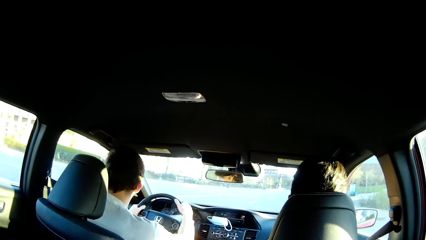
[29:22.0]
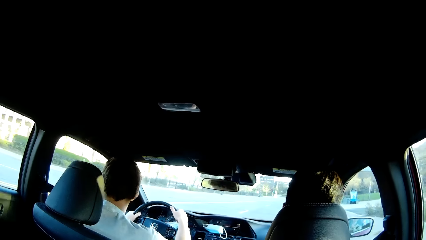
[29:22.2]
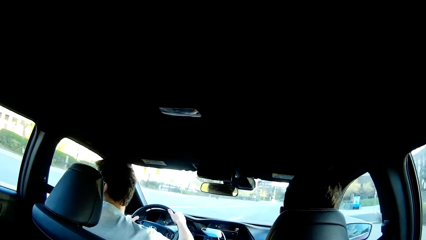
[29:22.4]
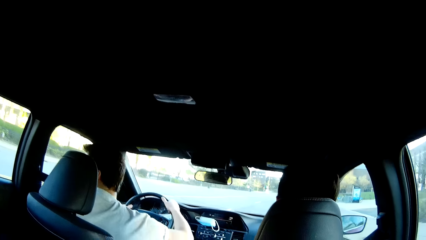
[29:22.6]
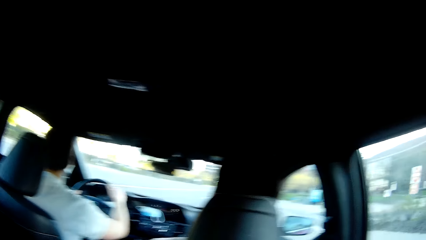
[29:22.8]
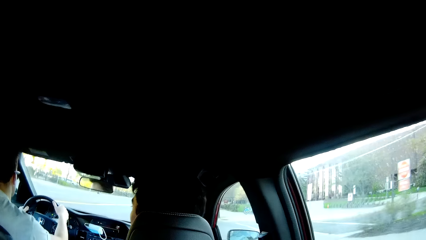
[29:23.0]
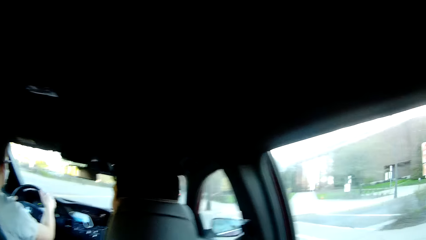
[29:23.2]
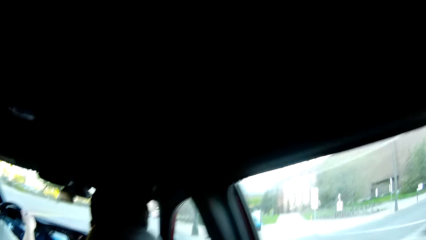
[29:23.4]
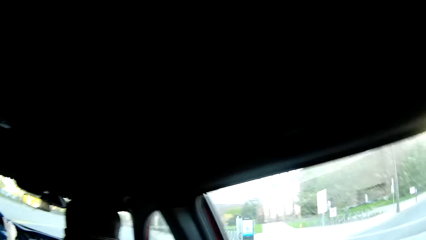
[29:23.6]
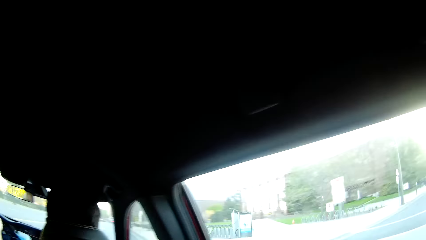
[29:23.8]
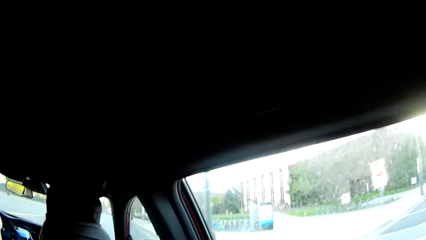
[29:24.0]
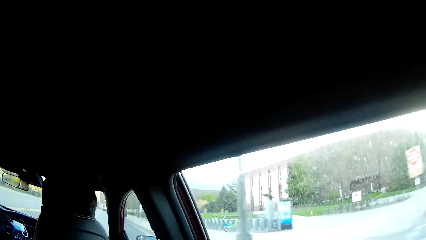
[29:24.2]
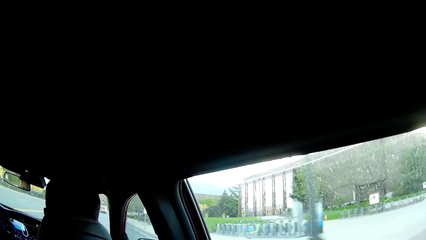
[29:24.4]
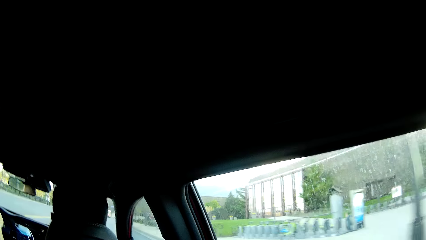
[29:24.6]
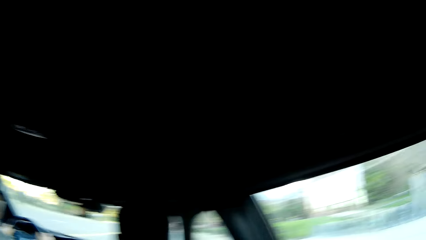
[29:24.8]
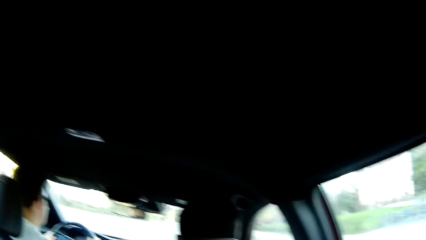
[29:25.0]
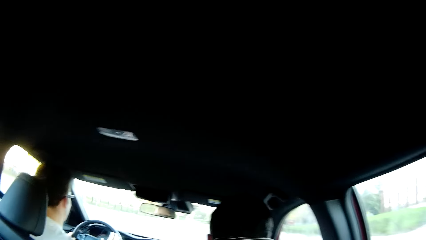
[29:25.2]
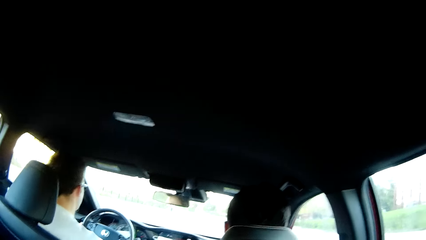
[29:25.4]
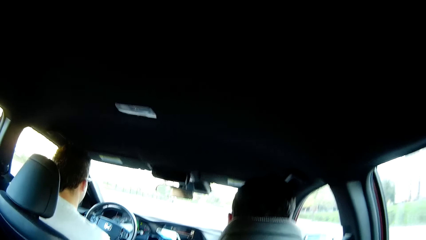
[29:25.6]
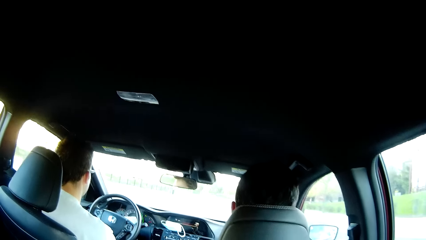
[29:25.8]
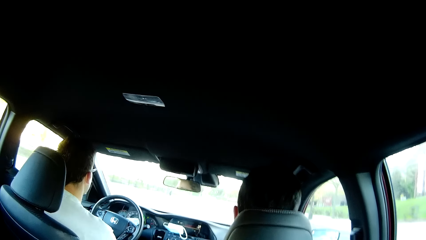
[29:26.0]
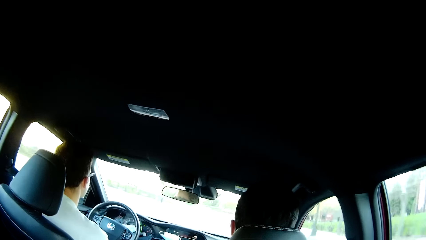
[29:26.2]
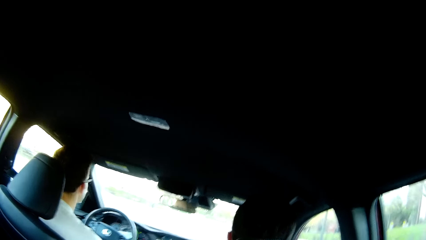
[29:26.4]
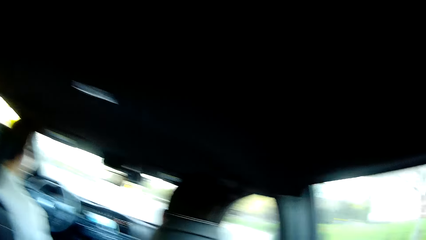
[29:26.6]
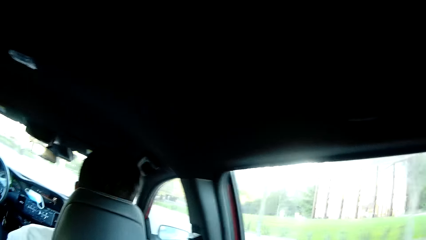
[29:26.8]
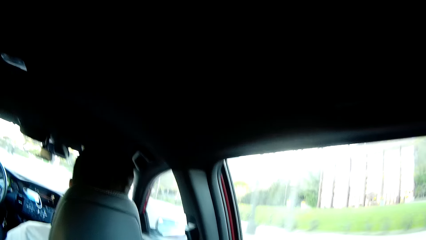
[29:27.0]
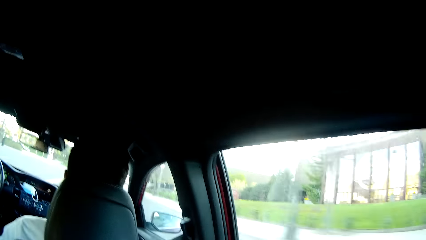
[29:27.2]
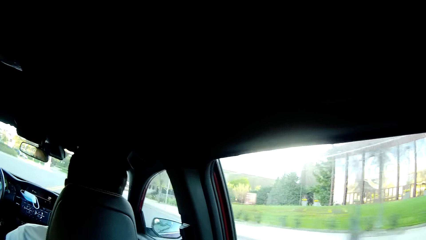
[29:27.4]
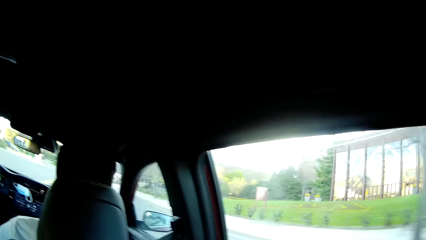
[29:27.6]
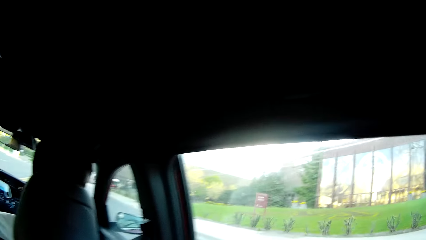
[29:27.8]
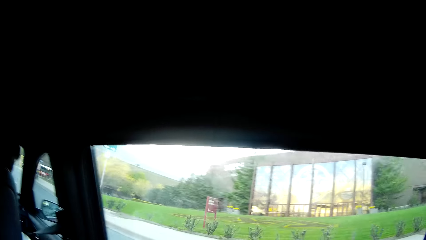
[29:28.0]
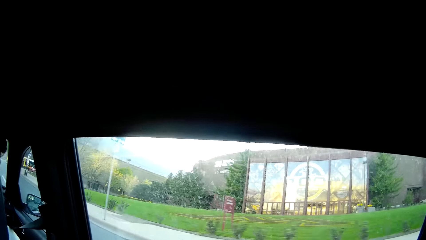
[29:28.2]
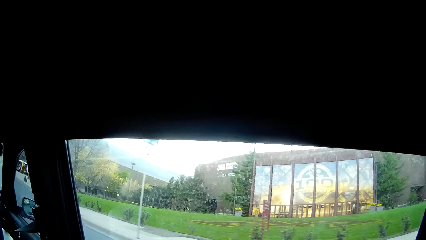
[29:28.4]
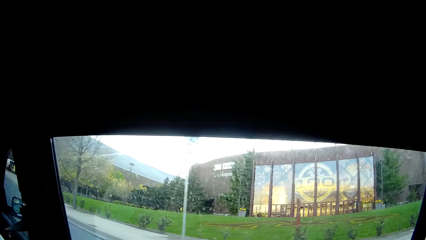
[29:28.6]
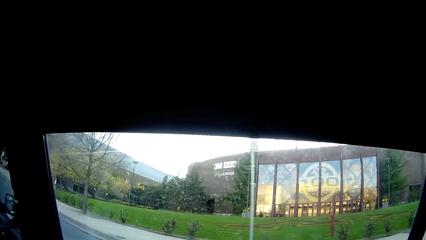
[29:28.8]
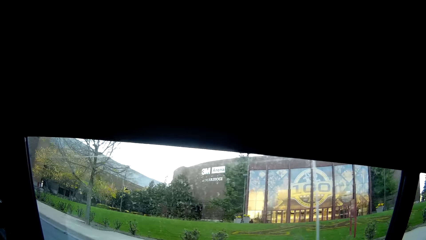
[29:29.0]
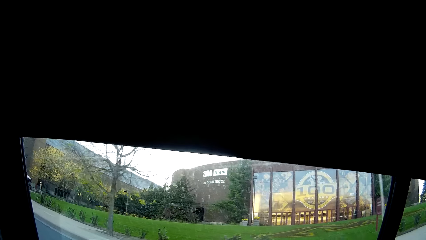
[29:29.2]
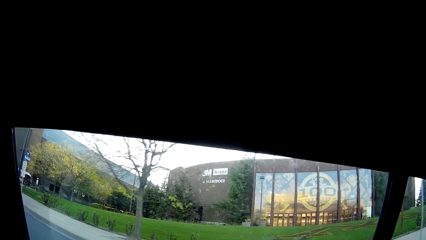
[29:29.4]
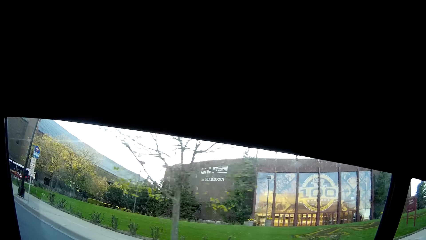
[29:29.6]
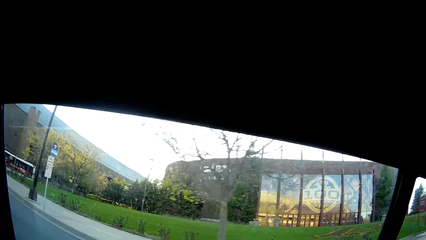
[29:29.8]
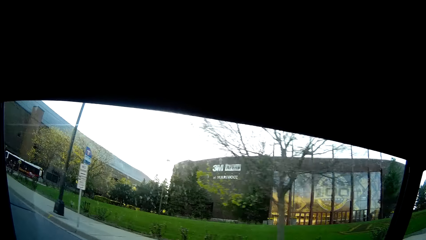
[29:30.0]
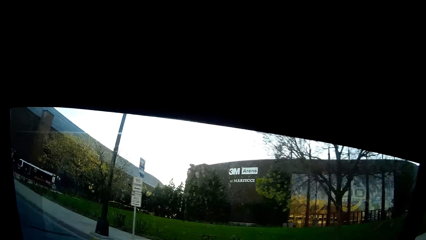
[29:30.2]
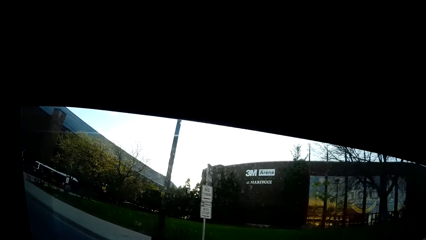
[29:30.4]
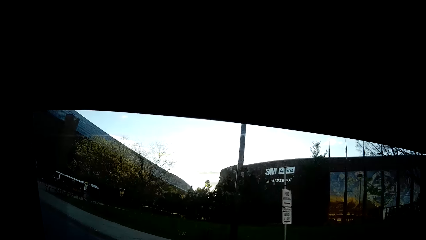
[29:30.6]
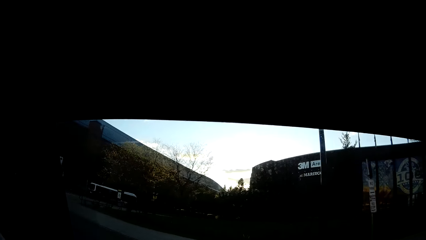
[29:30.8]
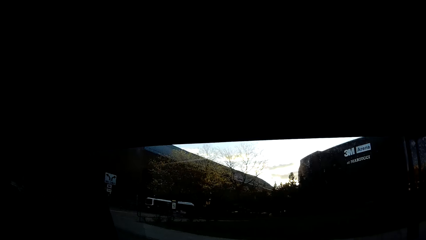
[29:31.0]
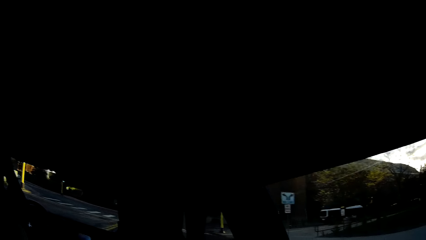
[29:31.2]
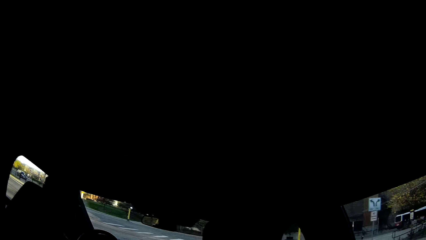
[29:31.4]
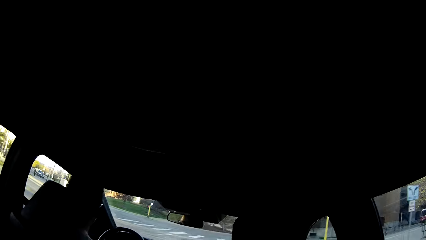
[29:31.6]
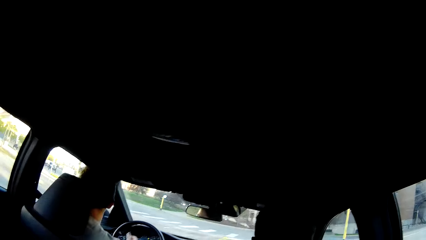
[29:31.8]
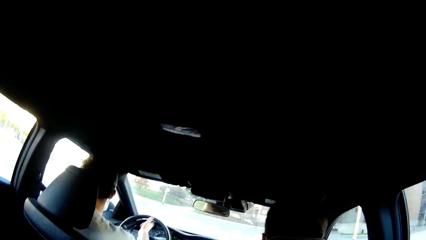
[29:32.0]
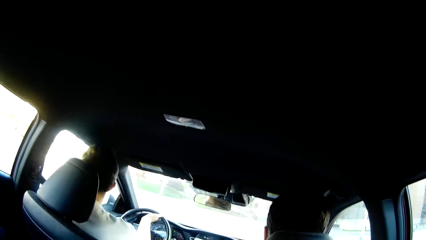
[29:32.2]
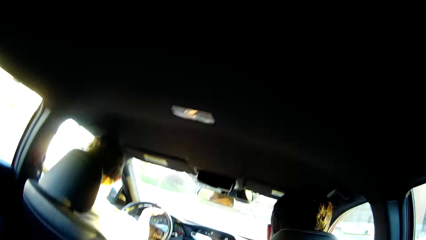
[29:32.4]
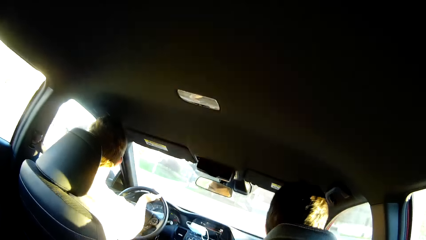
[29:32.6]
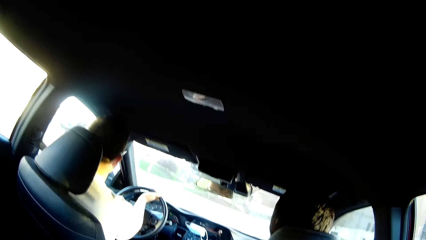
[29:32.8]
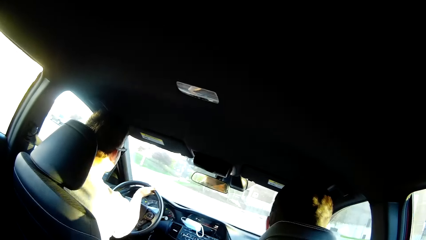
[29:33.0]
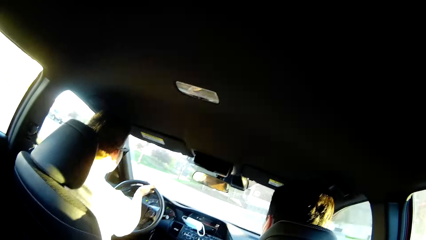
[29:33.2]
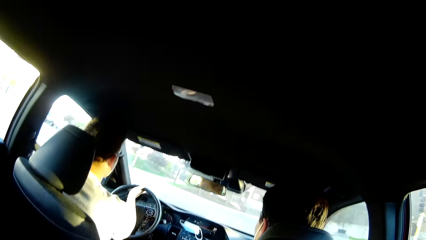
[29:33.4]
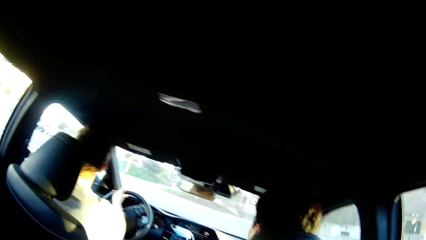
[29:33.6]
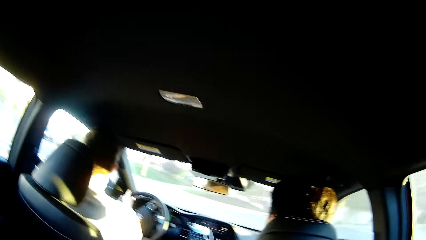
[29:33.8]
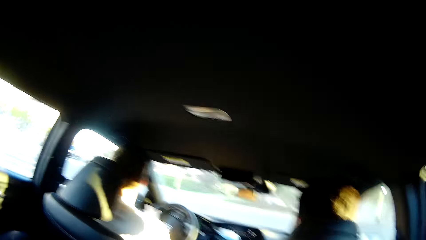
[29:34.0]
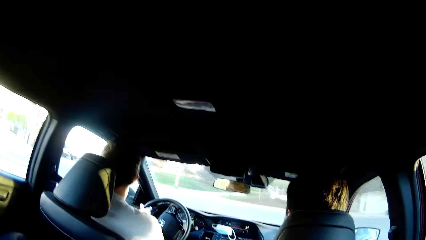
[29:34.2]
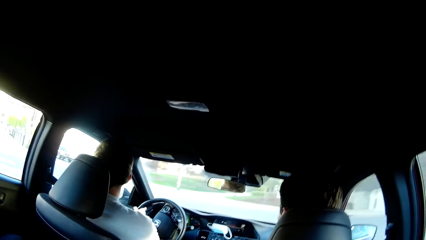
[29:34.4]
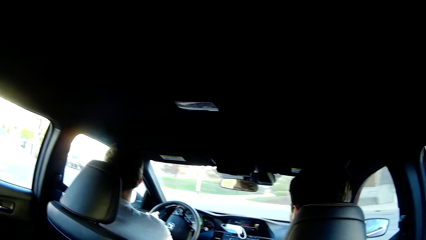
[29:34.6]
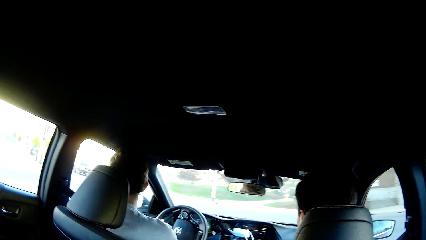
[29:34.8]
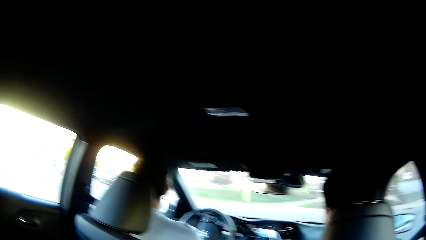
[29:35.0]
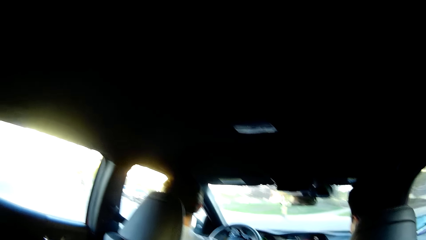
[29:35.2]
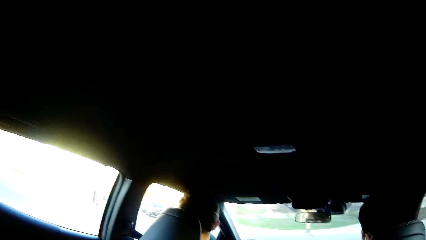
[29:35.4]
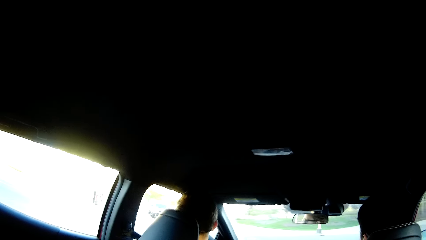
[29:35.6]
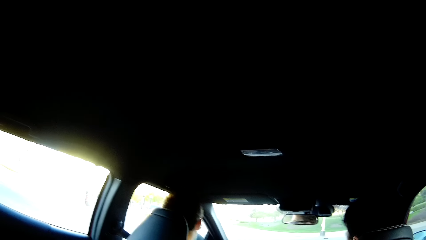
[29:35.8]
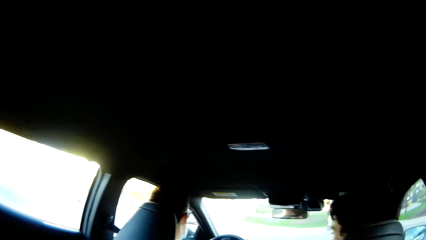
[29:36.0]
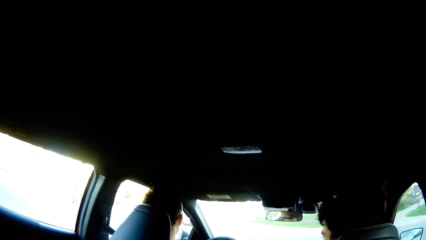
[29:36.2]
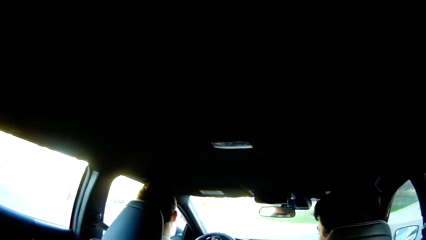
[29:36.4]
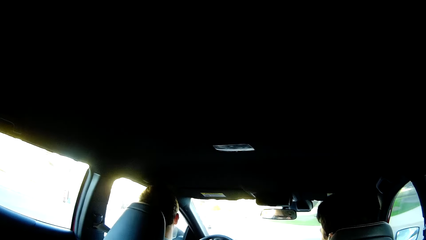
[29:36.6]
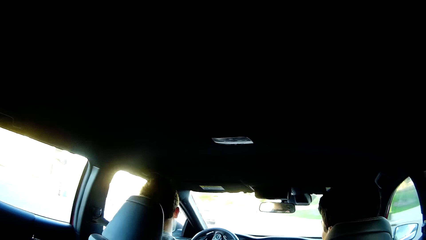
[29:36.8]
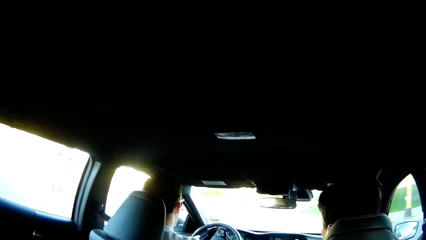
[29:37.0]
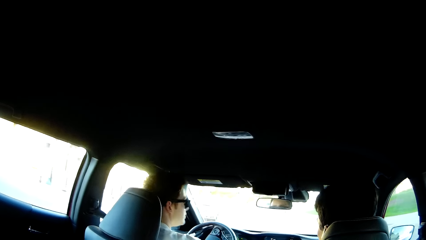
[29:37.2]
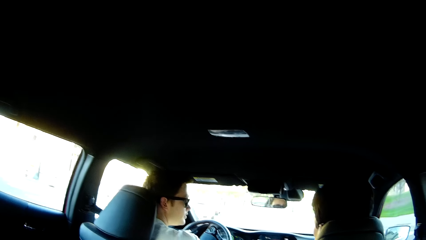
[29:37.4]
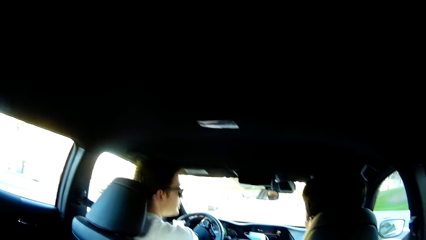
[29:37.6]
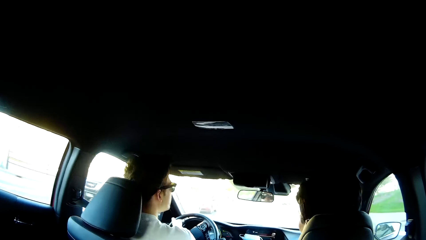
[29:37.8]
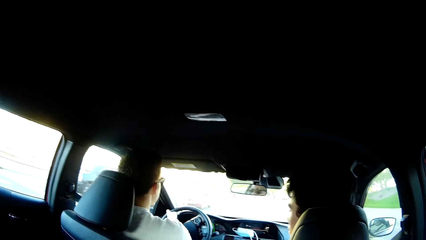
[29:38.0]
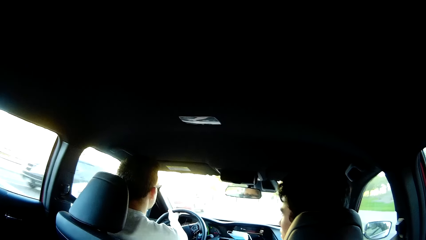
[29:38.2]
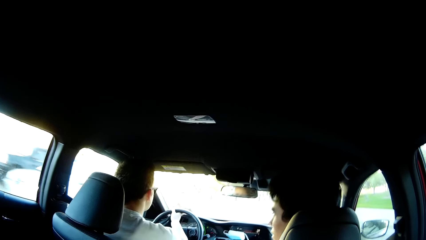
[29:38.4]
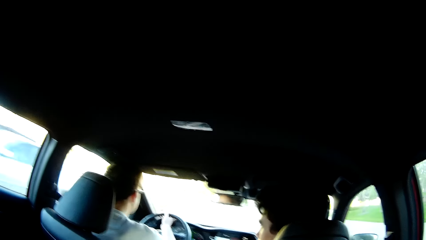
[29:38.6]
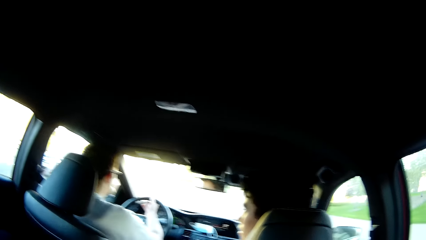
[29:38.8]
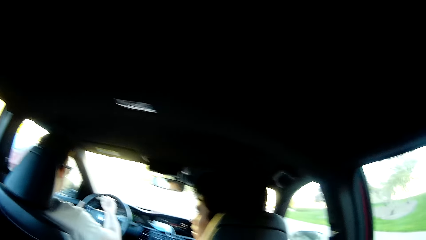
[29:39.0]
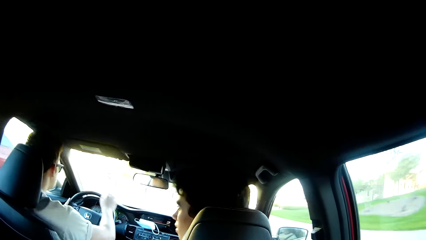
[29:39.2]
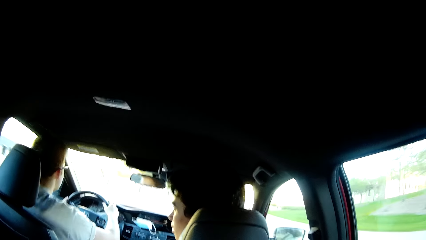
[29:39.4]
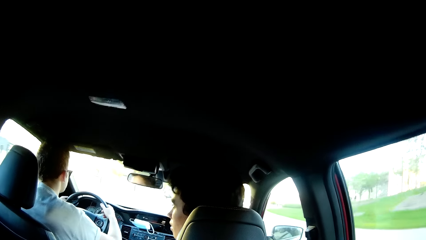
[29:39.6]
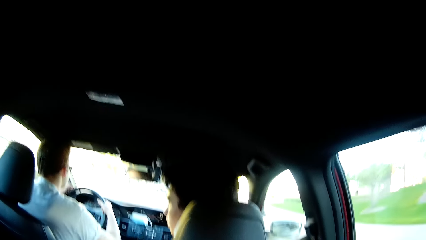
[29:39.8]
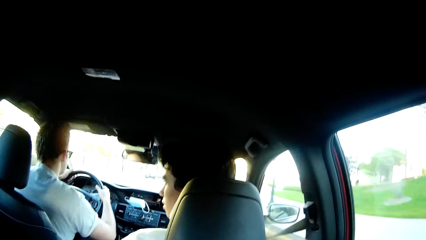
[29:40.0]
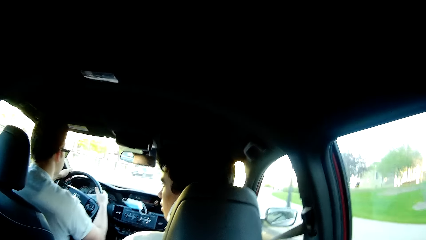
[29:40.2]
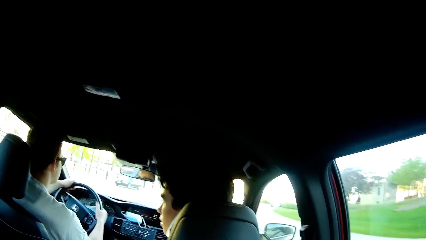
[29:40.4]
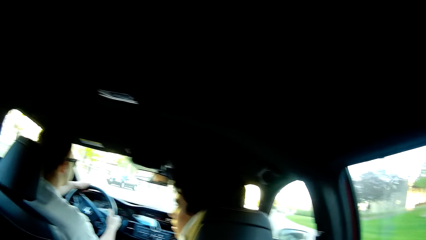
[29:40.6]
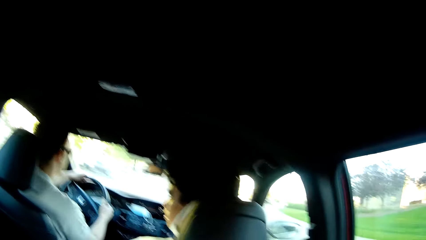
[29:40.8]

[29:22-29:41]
The camera wearer looks outside the car window. They converse with a man. The man drives the car. The camera wearer converses with the man. A white car drives past them. A black car drives past them.
